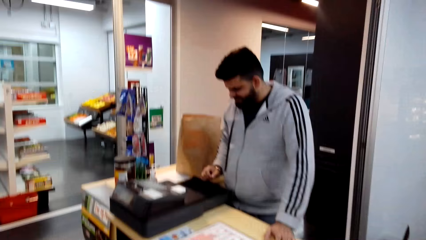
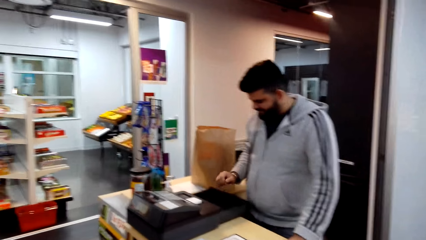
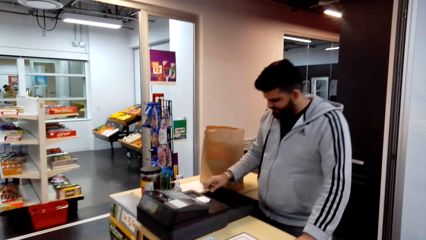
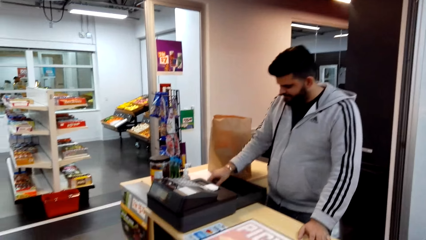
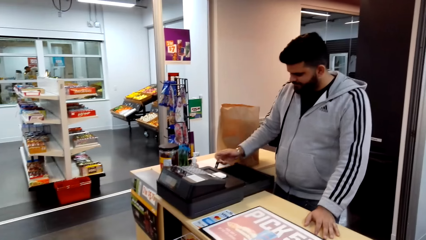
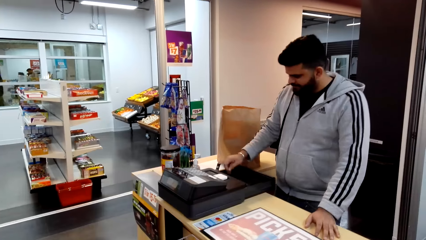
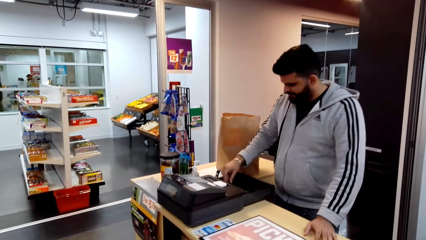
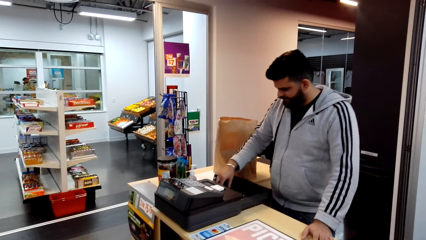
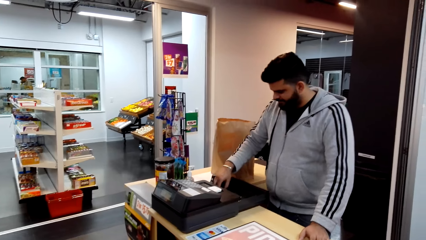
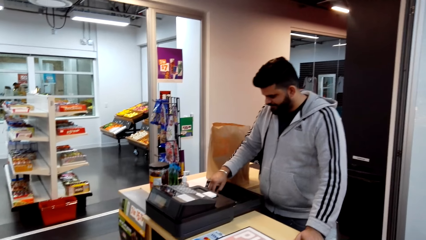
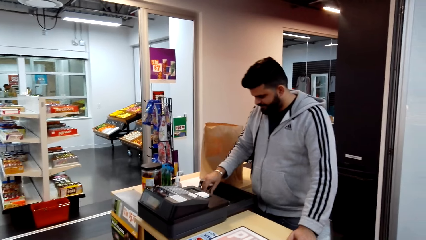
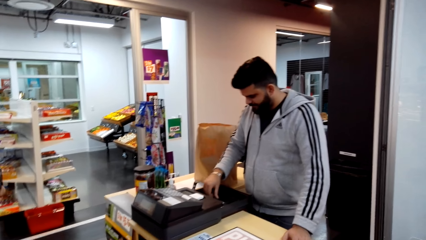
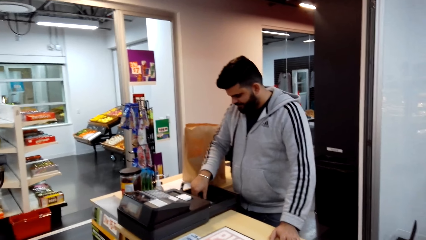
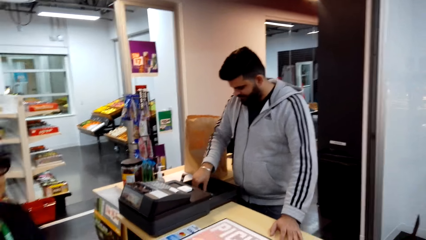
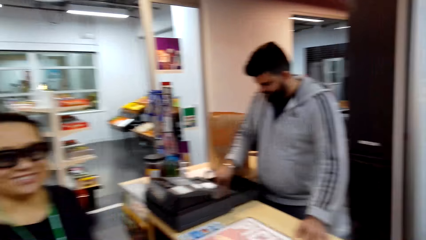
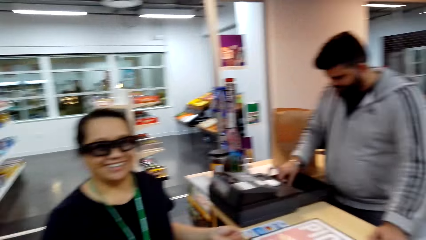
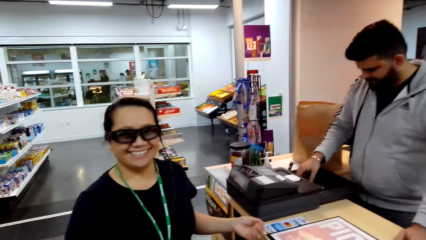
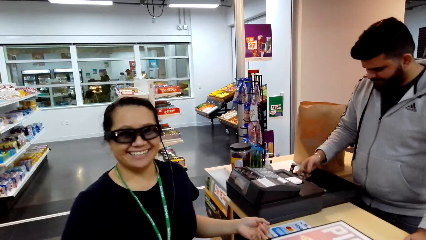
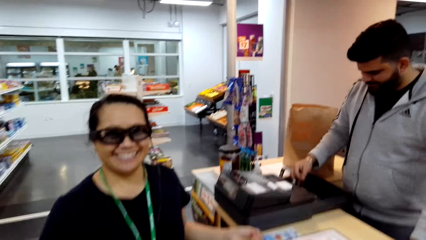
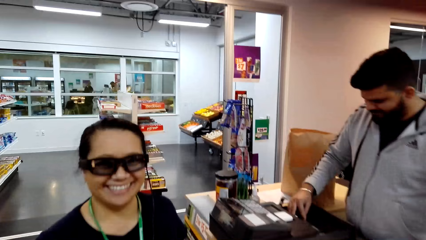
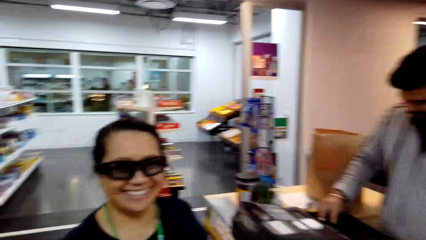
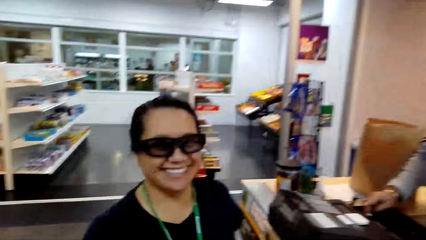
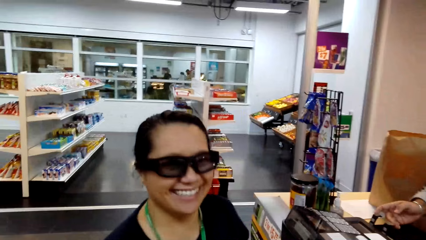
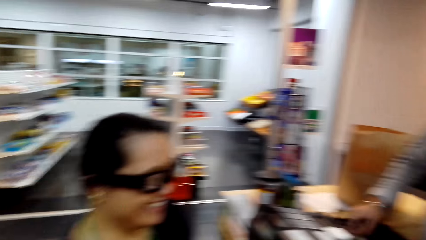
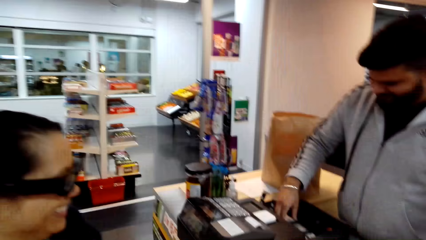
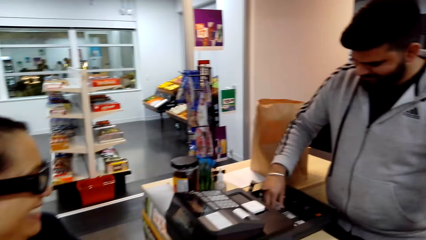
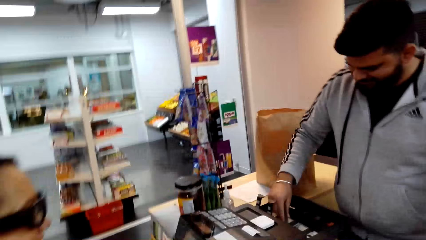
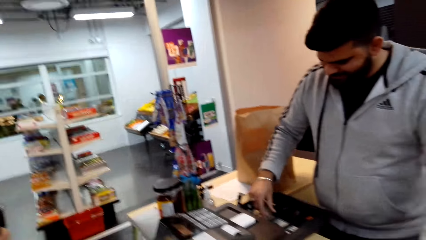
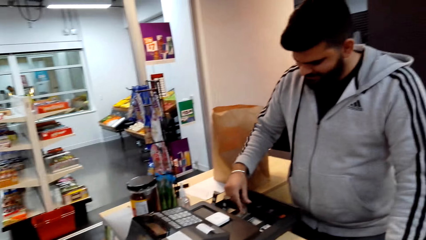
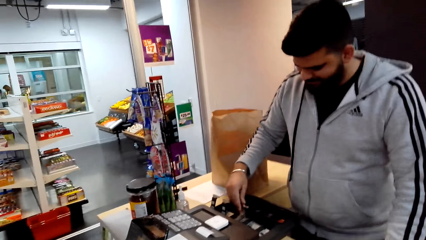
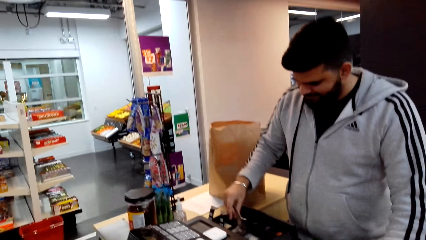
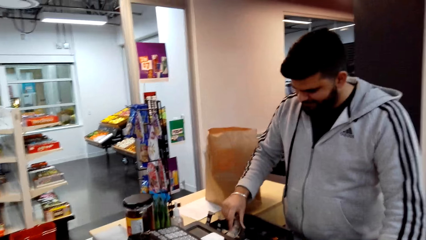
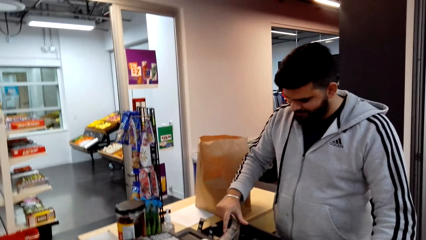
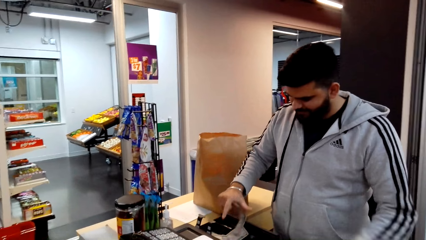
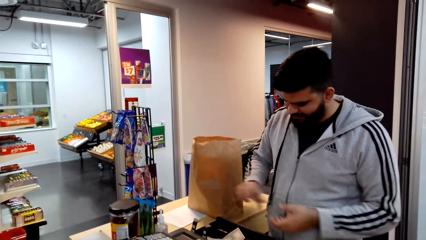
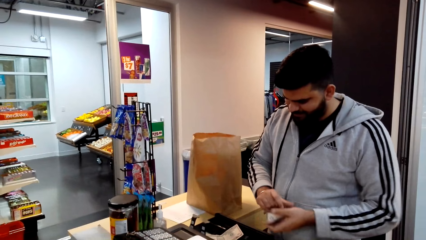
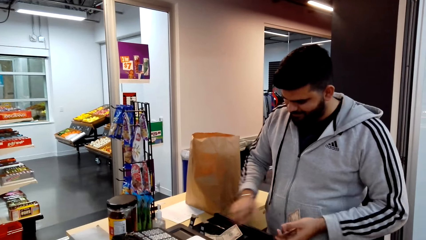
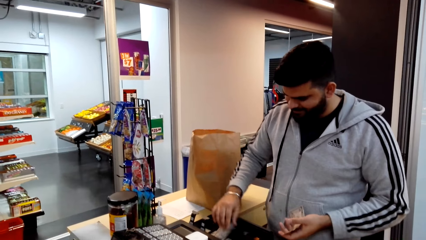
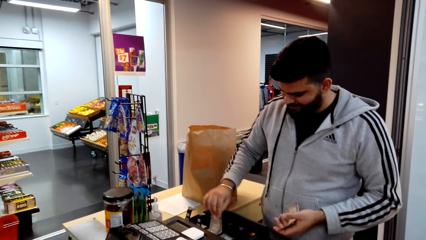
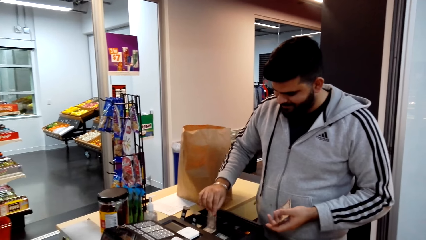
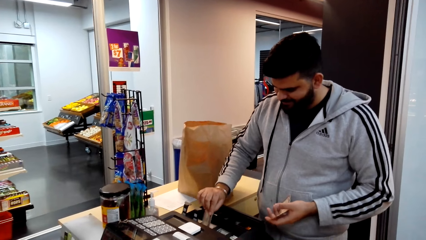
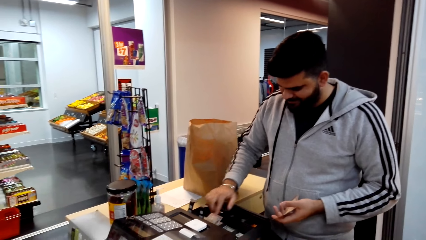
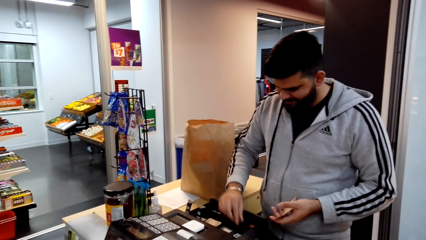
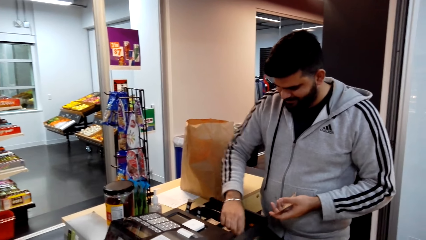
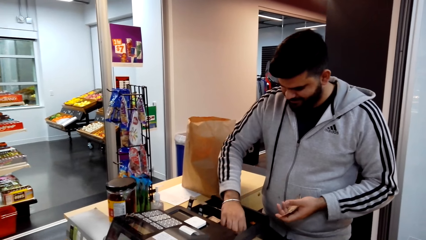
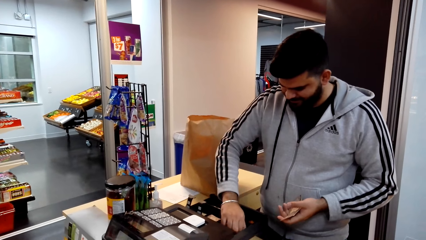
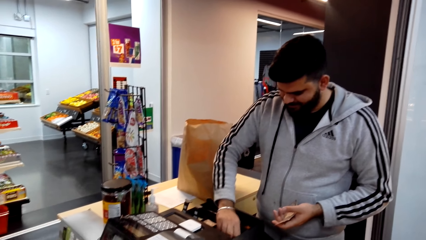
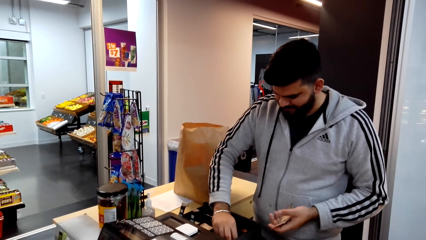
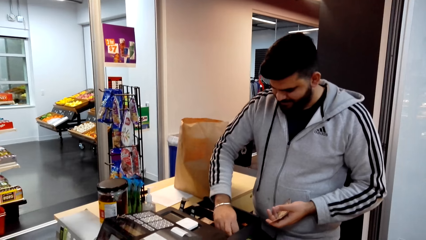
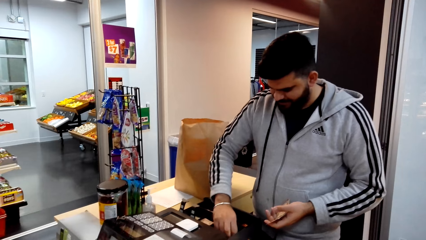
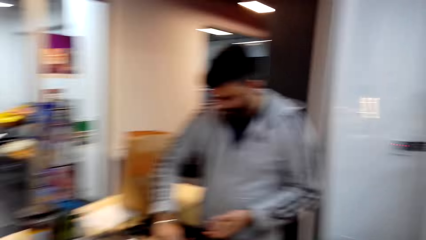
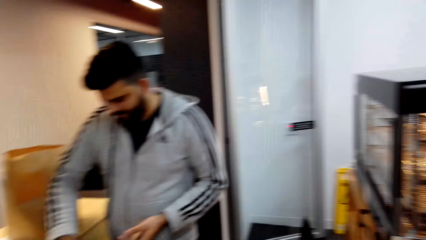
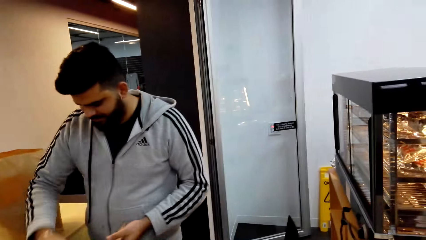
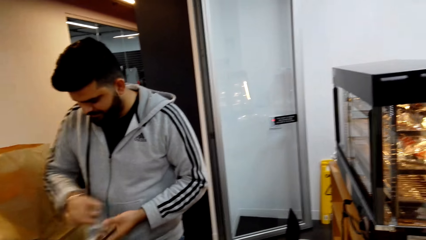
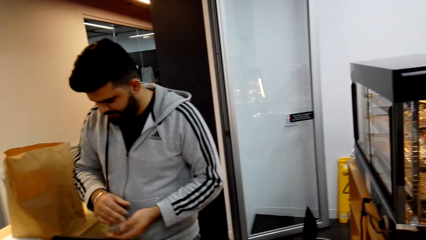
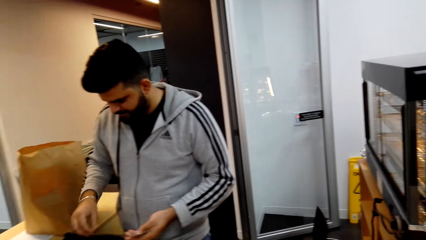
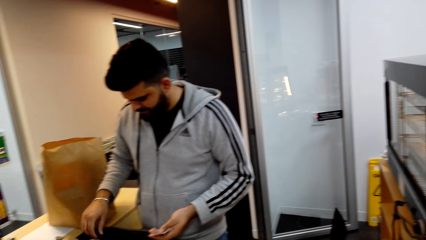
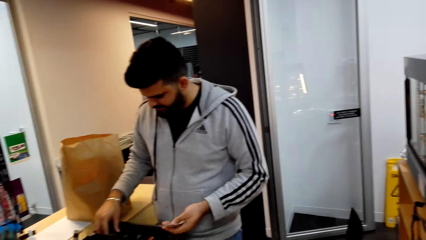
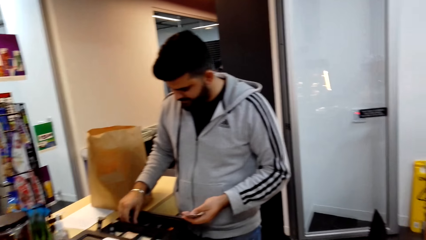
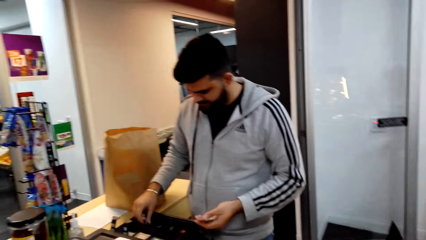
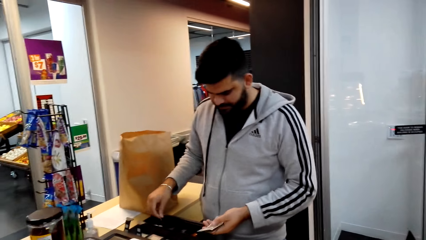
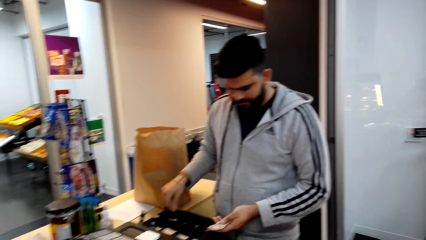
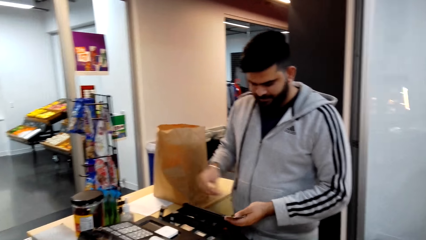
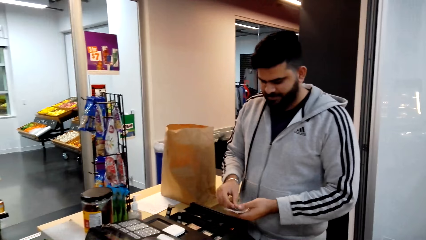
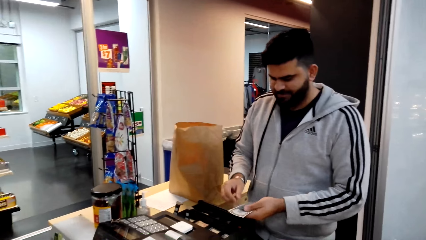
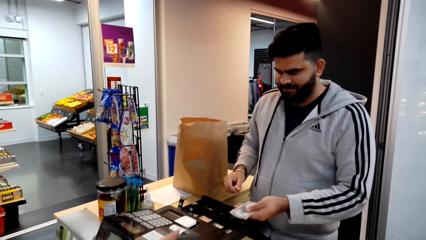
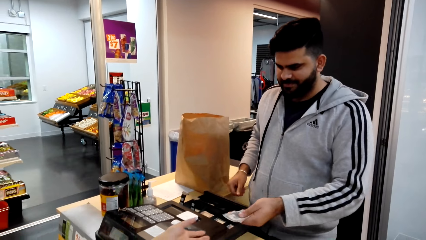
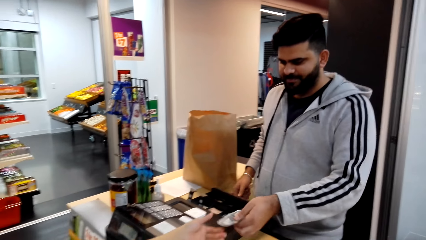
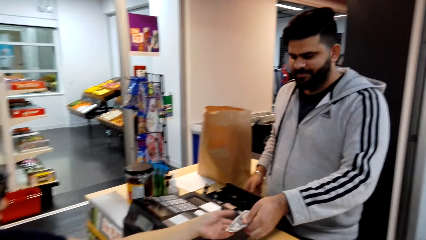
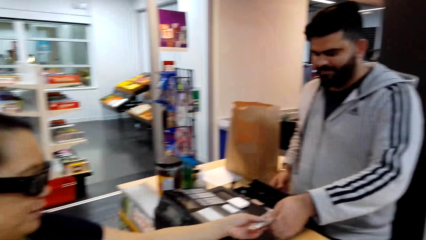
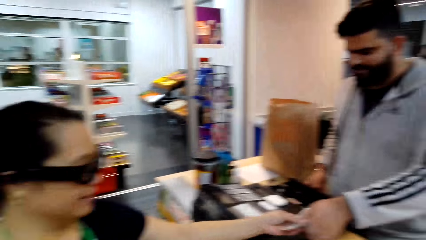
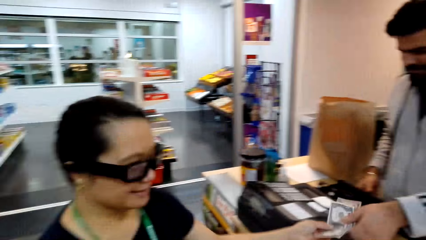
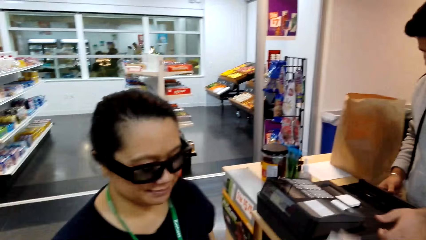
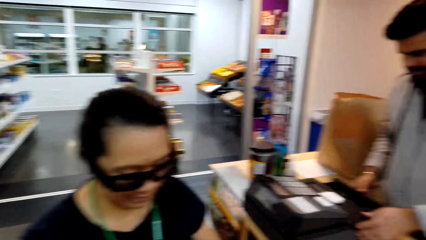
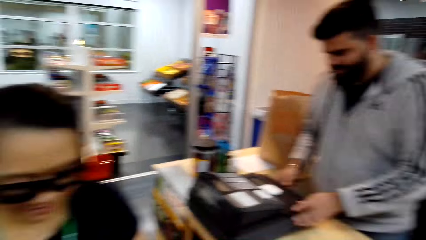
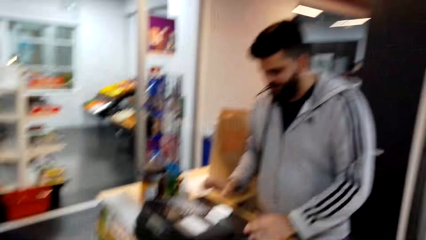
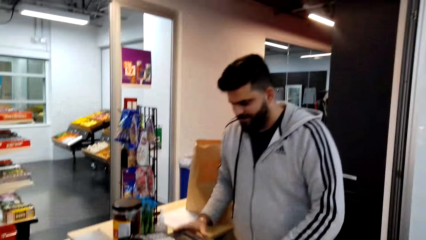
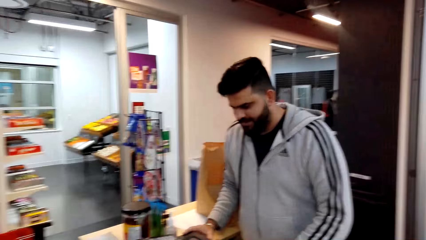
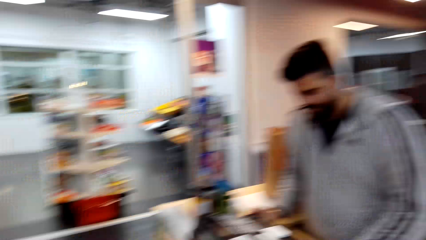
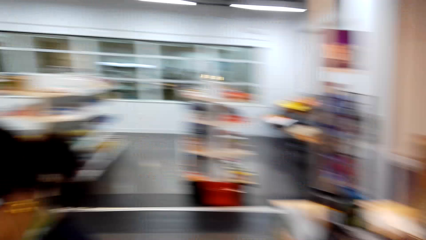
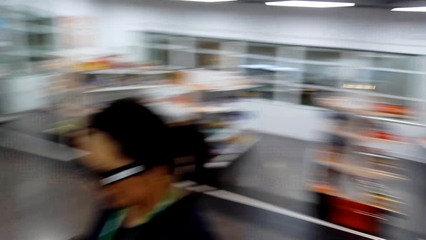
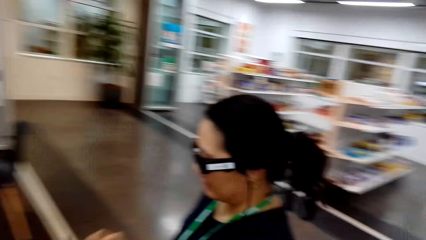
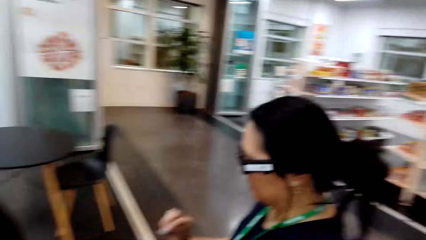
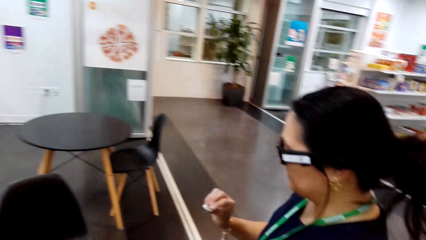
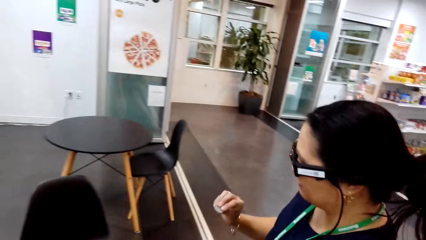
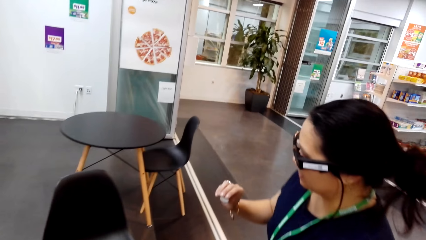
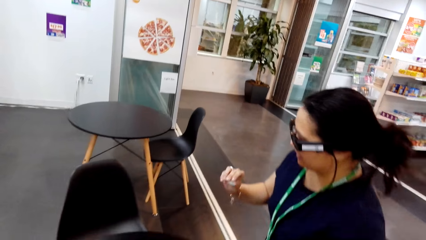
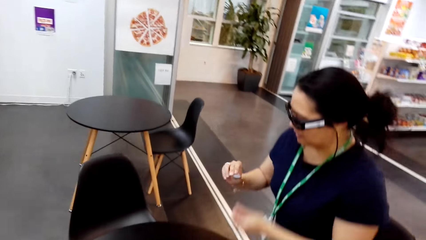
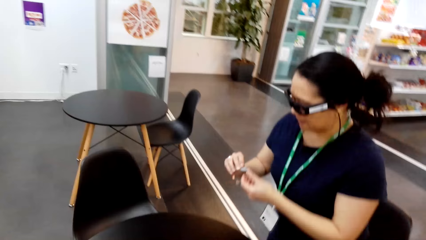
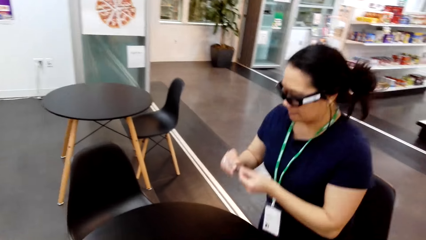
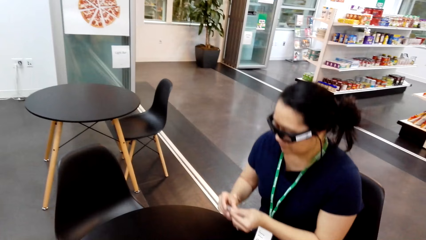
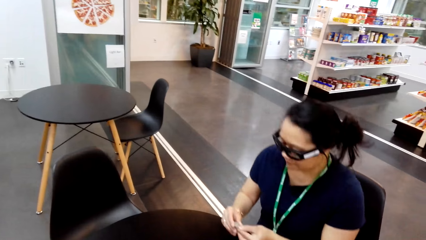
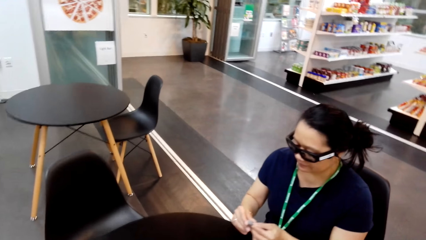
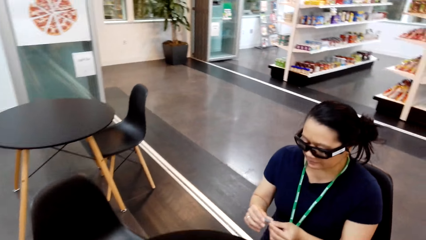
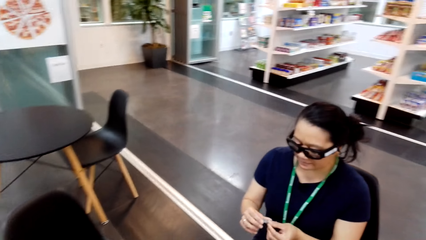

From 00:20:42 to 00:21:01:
The cashier opens the sale machine and uses a POS machine. The woman talks to the camera wearer. The camera wearer laughs. The woman laughs. The cashier picks the money from the sale machine with his right hand, holds the money in his left hand. The camera wearer looks around. The woman talks to the cashier. The cashier gives money to the woman. The woman picks the money from the cashier. The cashier closes the money drawer. The camera wearer laughs. They talk to the cashier. The woman talks to the camera wearer. The camera wearer looks around. The cashier talks to the woman.
